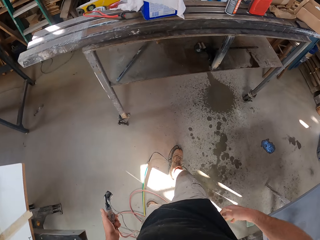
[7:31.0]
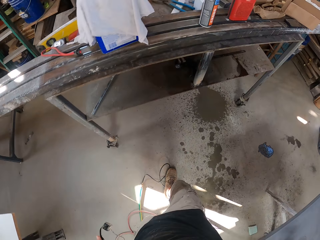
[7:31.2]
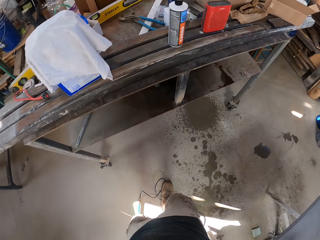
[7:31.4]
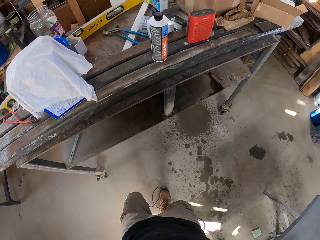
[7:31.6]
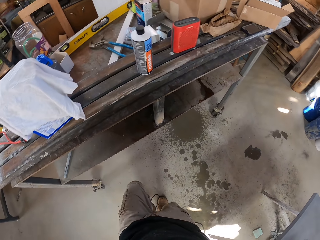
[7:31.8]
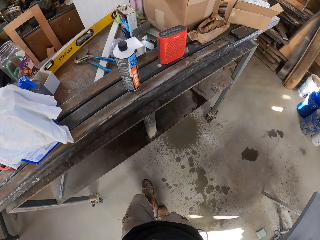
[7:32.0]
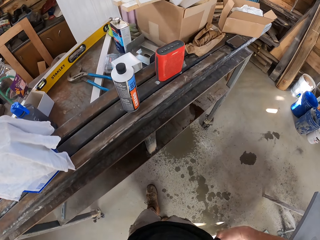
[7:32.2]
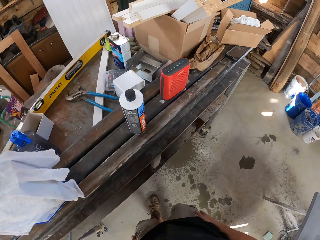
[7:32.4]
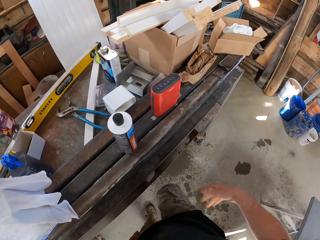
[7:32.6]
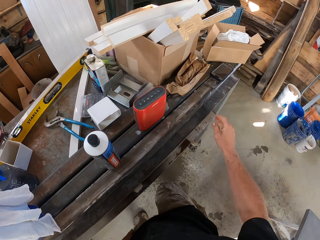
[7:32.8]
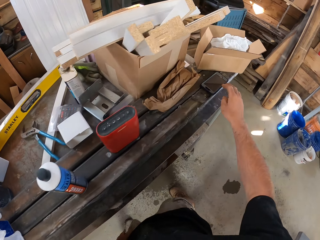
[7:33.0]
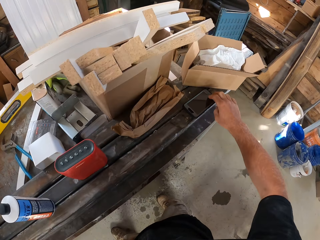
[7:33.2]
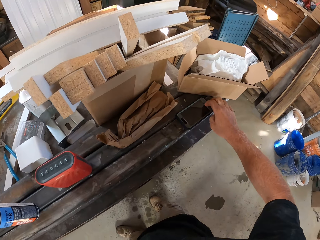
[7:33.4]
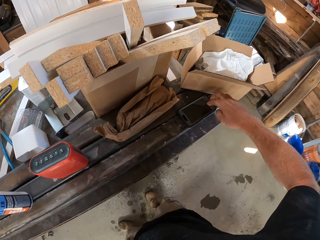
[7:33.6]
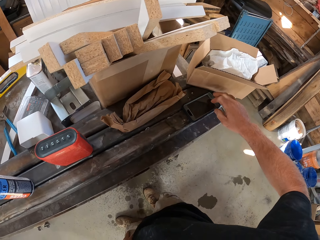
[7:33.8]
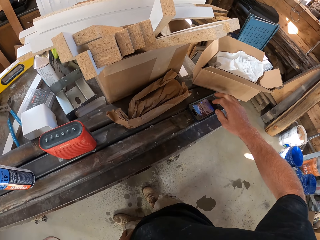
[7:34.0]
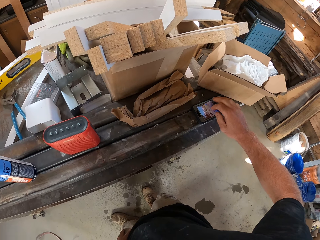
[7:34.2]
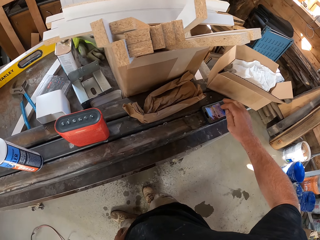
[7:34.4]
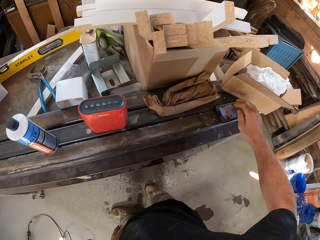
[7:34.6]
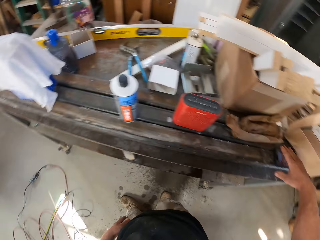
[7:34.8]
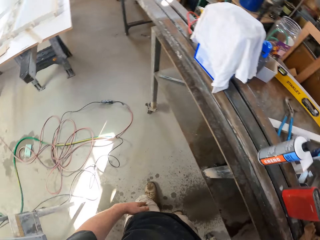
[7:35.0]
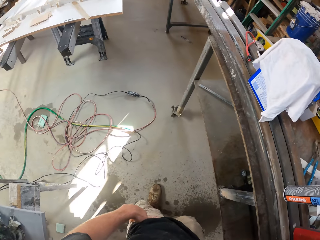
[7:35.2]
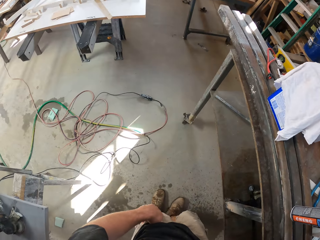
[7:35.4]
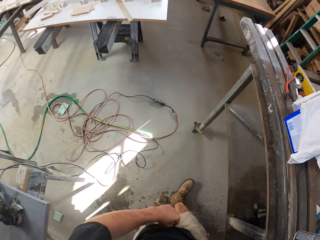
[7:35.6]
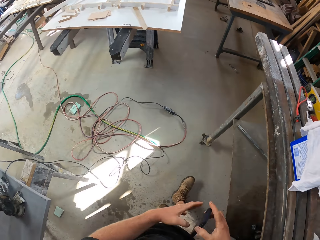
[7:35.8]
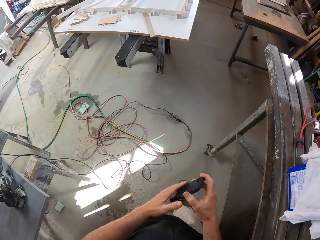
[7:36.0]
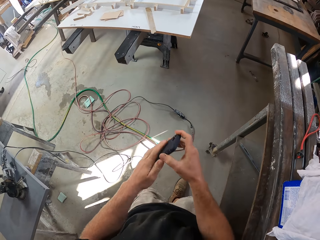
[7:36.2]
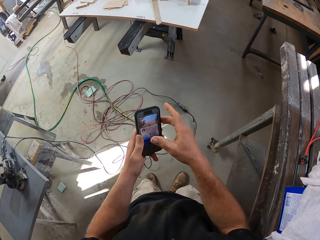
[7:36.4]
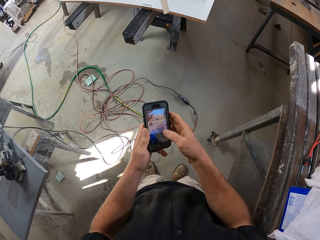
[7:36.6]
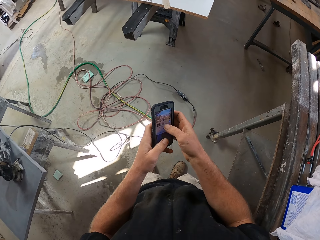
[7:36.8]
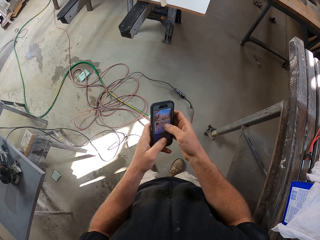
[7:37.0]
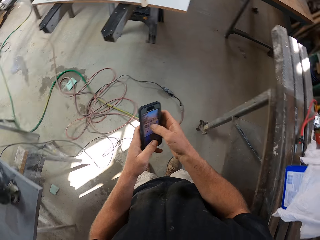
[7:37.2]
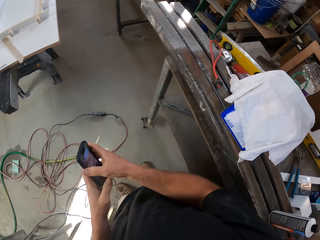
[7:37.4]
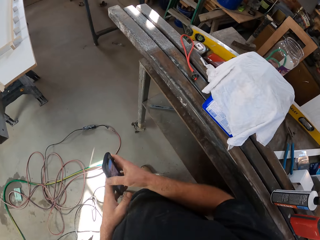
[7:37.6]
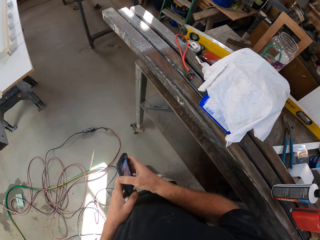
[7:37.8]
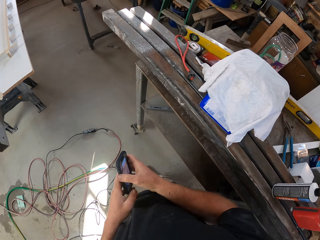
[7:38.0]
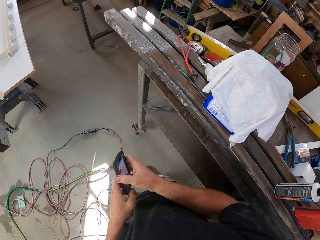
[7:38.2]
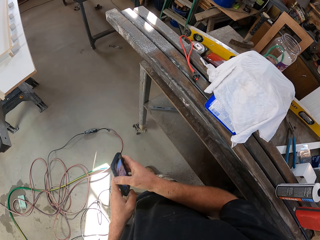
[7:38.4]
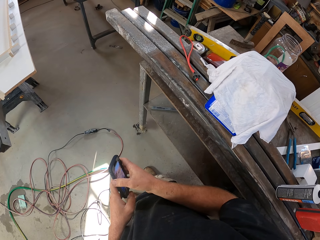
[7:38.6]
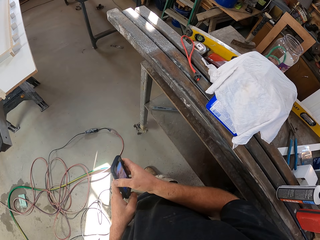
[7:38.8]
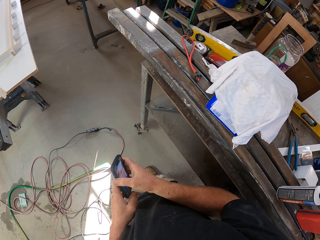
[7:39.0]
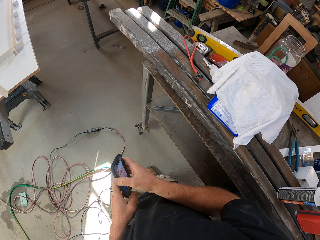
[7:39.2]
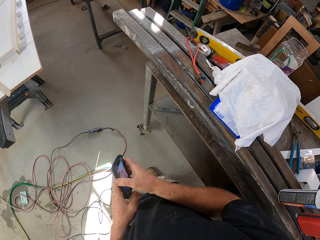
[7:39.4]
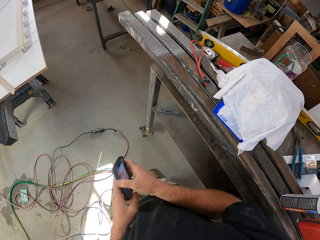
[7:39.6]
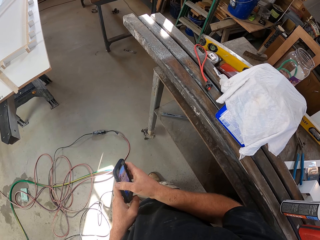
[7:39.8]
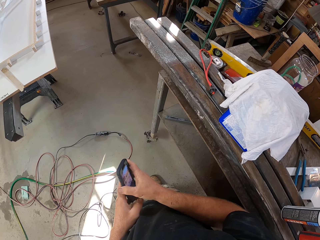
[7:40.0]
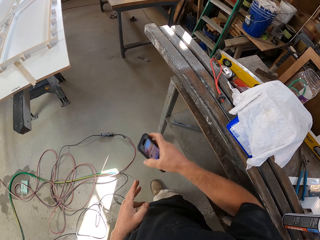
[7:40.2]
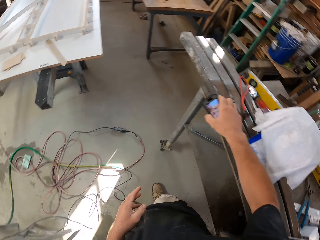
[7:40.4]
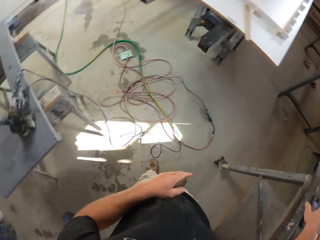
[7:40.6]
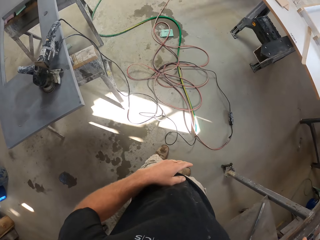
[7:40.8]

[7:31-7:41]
The camera wearer fixes the hose pipe. They drop the cables on the ground. They walk towards the table. They operate their phone. They pick up the phone. They hold the phone.

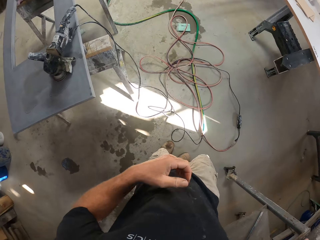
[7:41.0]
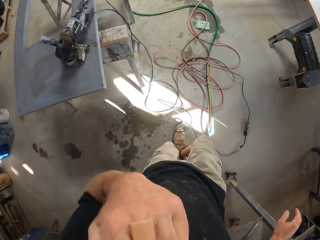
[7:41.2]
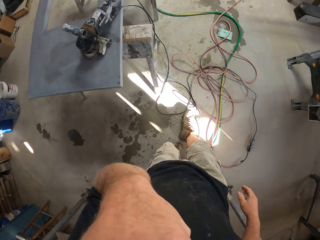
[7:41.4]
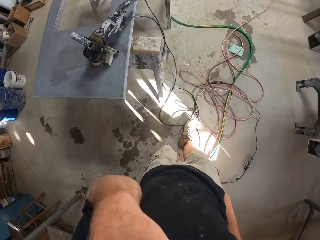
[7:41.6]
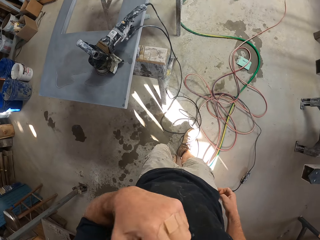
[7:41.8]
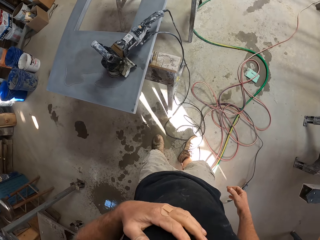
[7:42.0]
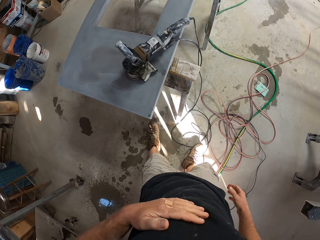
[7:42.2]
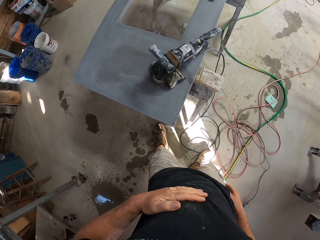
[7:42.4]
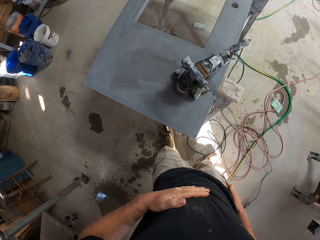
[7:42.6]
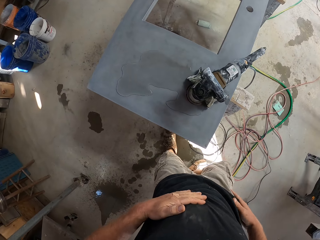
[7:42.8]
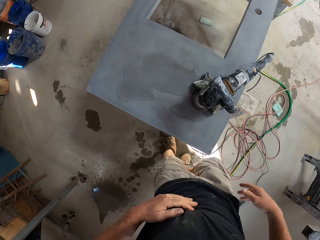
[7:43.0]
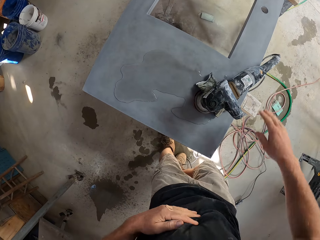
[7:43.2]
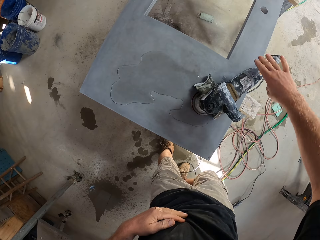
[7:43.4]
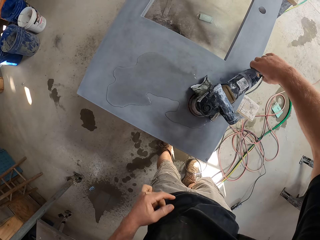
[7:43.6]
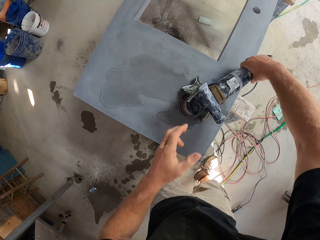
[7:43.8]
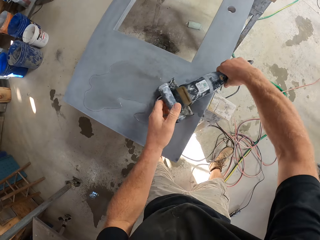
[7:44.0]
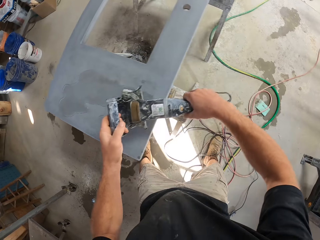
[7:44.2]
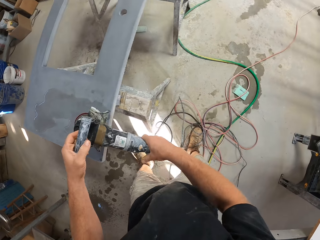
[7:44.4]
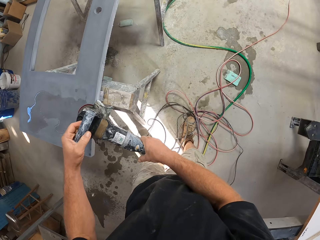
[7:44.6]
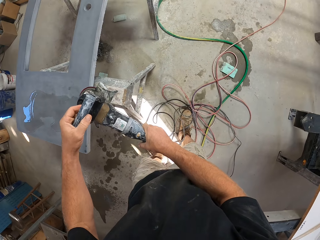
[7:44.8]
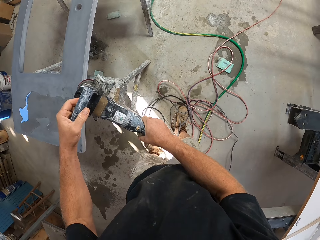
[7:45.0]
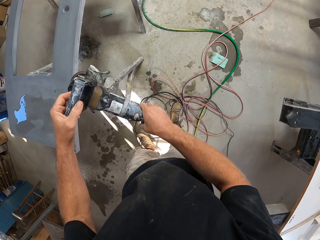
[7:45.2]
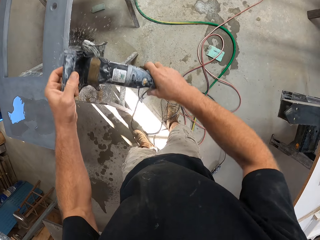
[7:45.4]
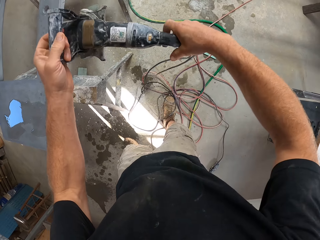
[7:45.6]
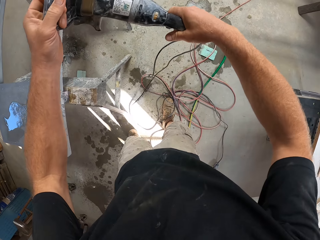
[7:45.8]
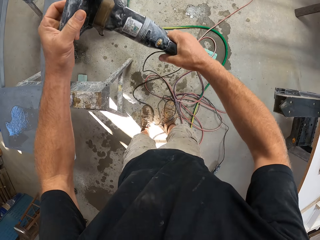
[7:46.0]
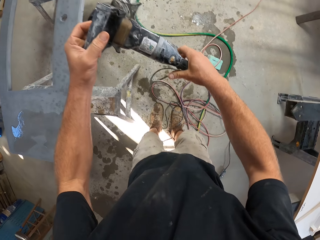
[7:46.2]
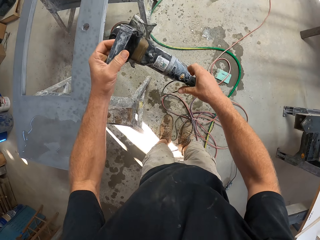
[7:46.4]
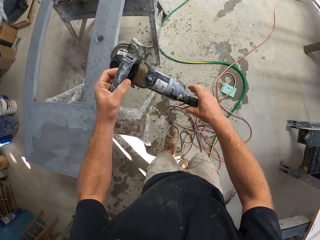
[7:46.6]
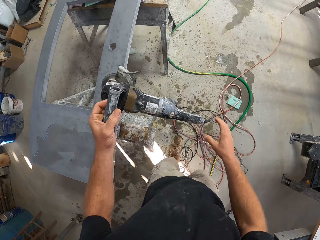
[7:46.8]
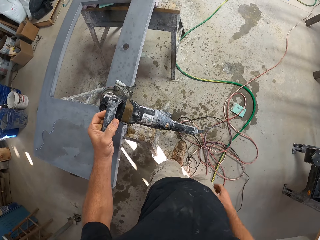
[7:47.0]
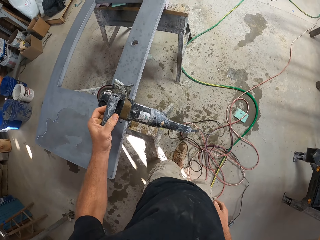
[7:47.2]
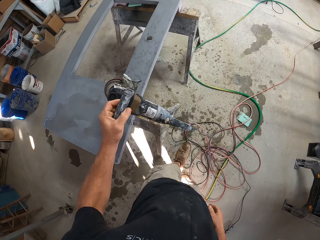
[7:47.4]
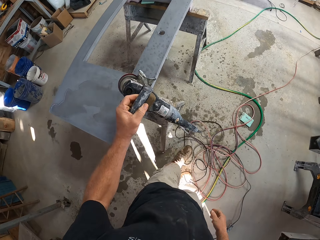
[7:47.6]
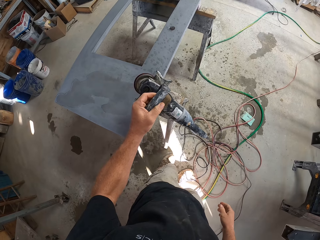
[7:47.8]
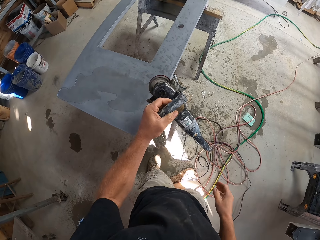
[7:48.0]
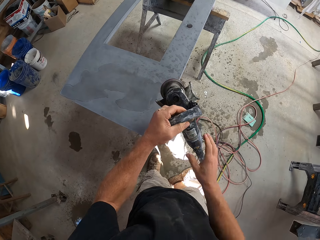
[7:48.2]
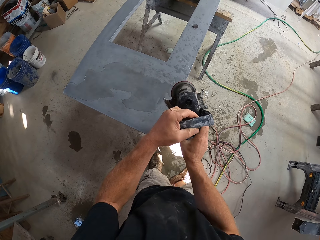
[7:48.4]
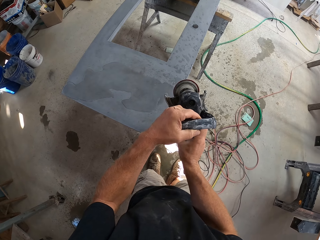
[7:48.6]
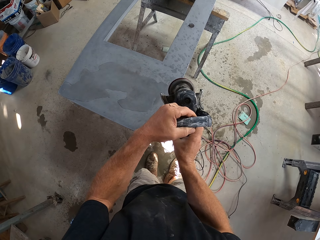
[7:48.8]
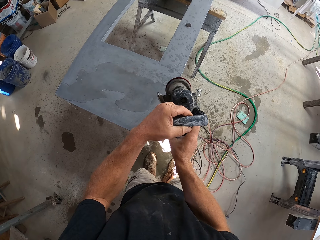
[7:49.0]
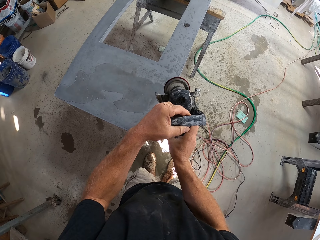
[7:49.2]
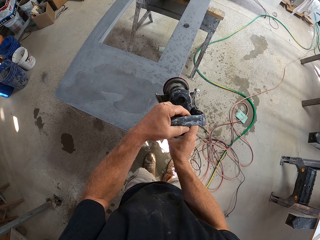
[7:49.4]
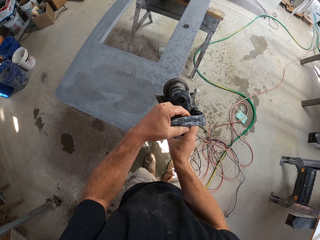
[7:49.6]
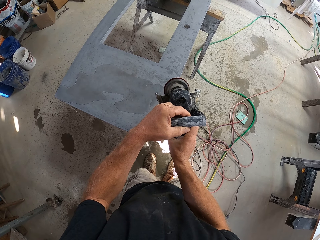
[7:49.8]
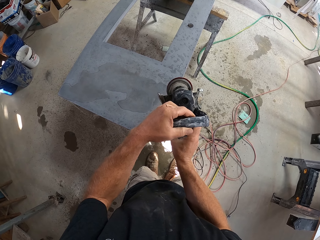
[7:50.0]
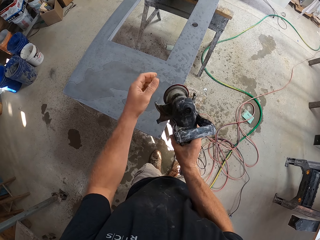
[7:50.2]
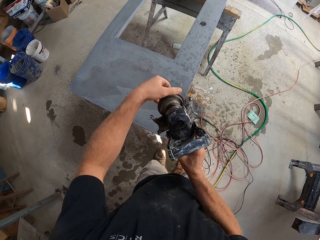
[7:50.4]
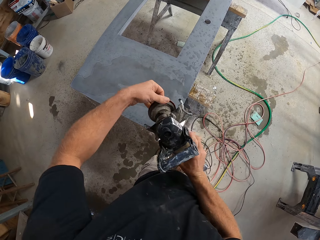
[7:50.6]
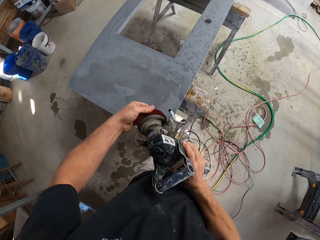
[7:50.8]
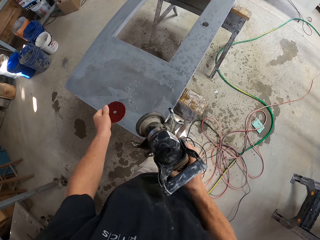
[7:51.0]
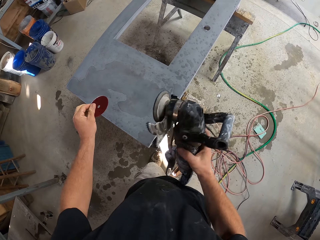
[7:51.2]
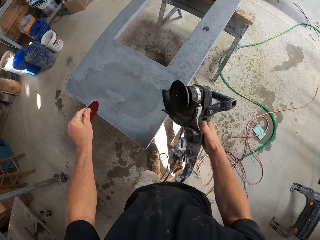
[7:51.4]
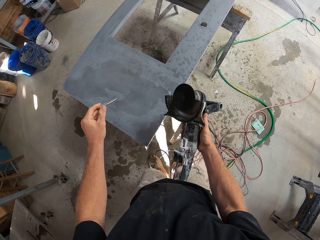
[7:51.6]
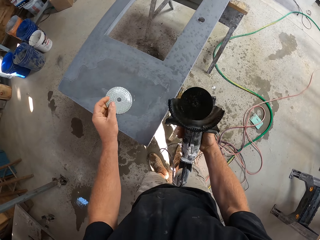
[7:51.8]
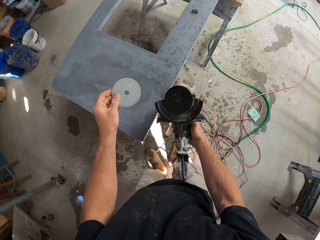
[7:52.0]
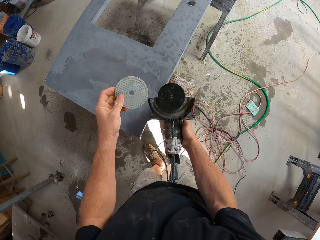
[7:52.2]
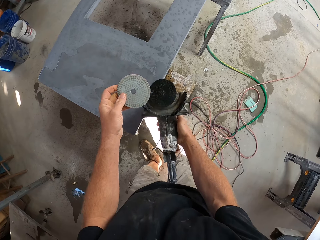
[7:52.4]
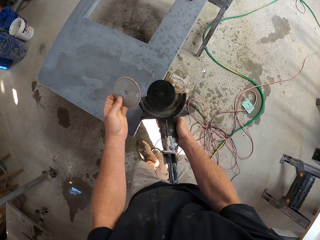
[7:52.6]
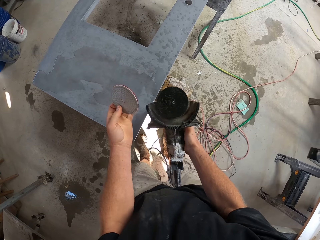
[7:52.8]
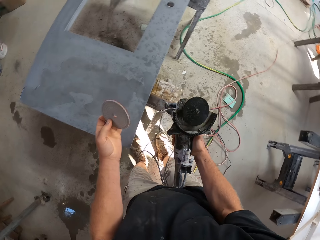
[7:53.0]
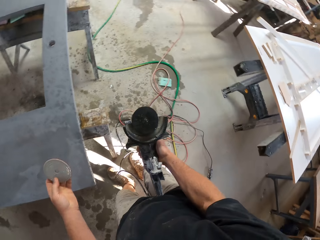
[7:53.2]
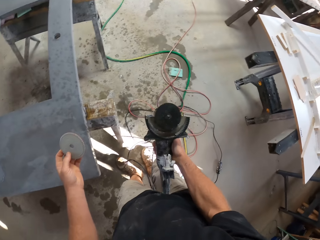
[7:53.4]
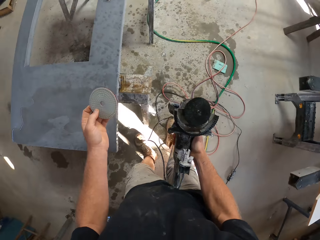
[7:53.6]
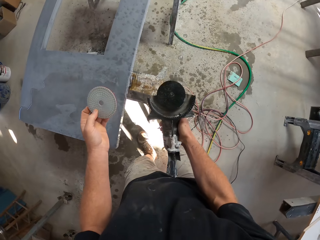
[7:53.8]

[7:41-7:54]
The camera wearer places the phone on the table. He scratches his face. He moves around the workshop. He touches his body. He picks up the sanding machine from the table. He moves the sander machine. He removes the sander pad on the sander machine.
